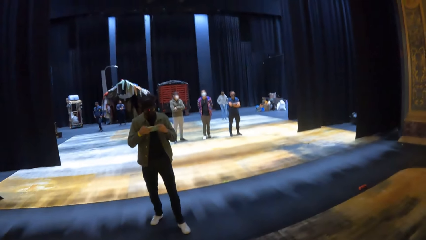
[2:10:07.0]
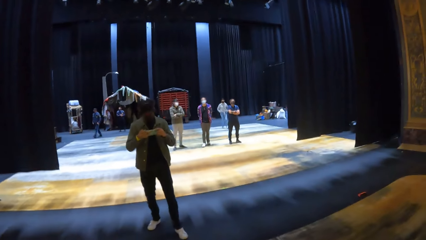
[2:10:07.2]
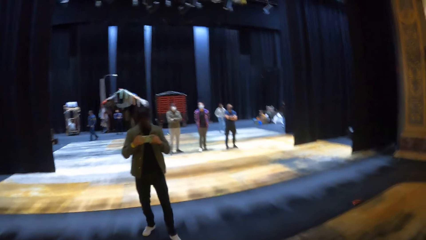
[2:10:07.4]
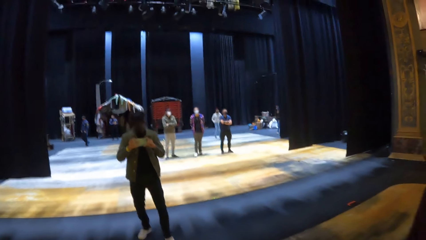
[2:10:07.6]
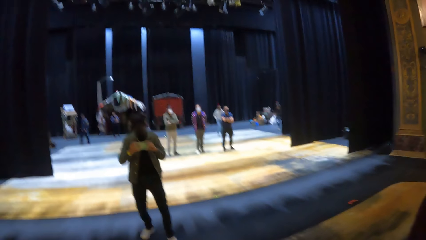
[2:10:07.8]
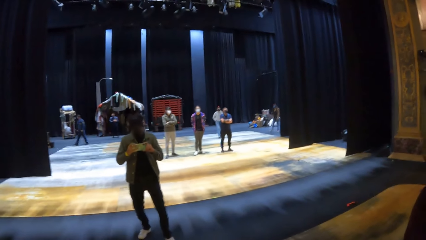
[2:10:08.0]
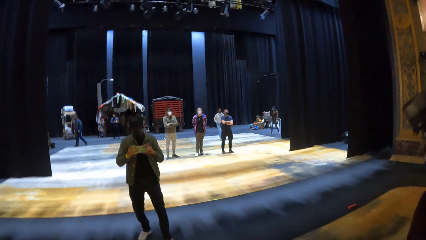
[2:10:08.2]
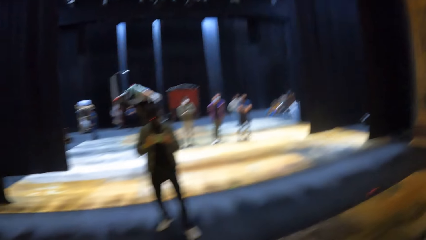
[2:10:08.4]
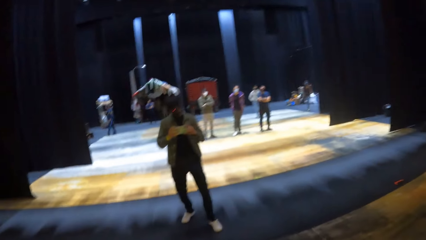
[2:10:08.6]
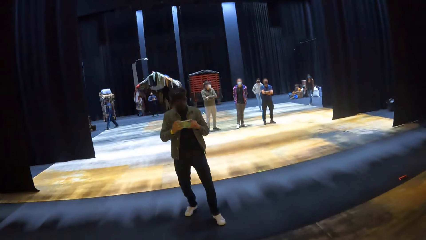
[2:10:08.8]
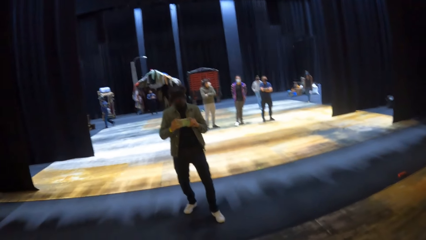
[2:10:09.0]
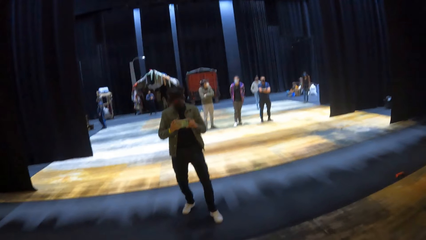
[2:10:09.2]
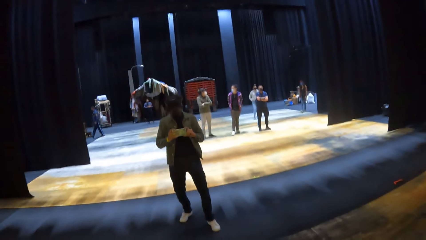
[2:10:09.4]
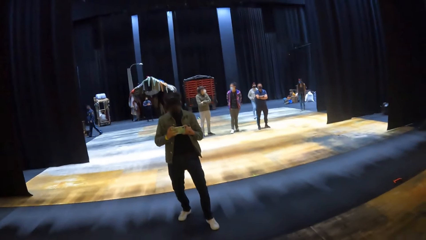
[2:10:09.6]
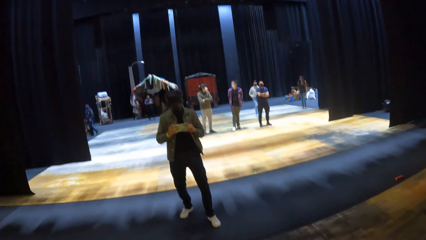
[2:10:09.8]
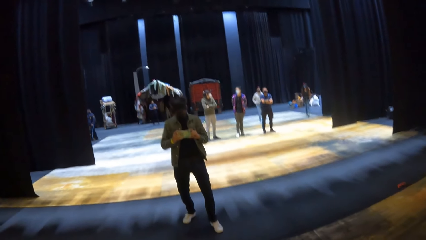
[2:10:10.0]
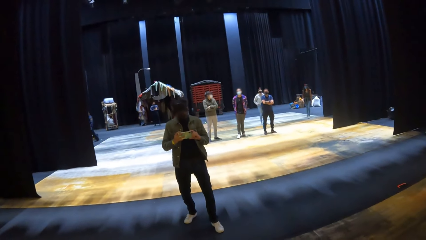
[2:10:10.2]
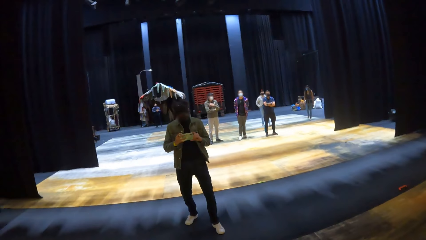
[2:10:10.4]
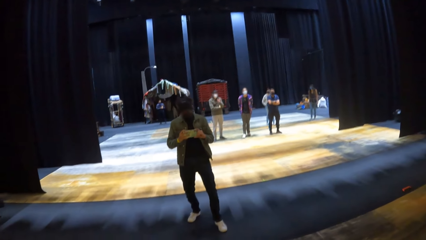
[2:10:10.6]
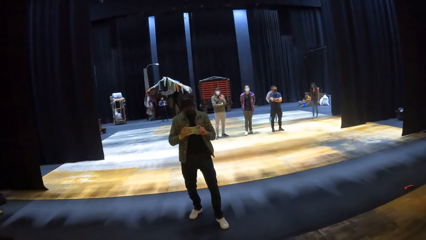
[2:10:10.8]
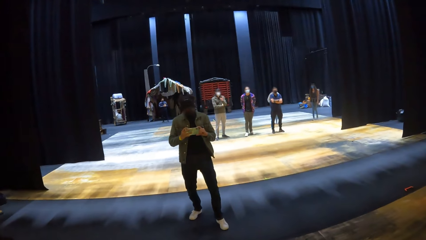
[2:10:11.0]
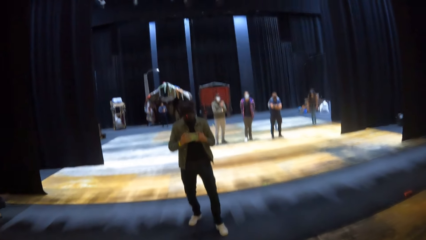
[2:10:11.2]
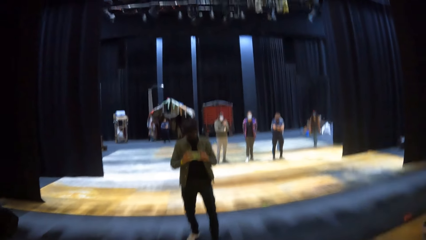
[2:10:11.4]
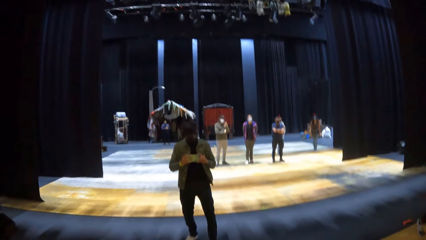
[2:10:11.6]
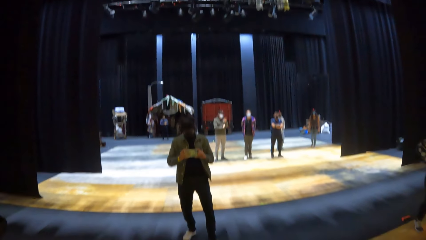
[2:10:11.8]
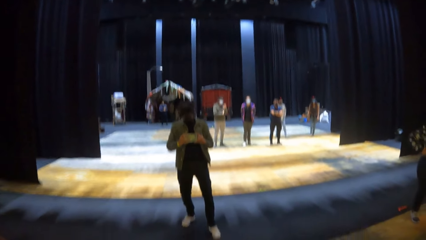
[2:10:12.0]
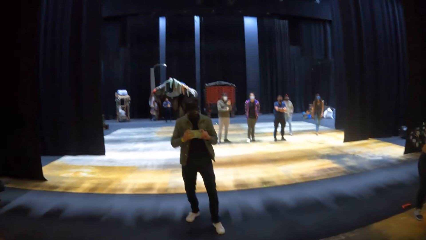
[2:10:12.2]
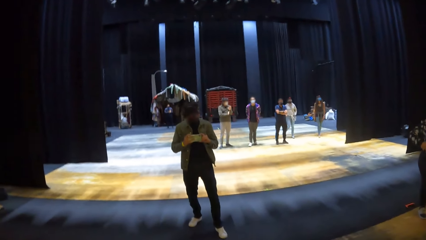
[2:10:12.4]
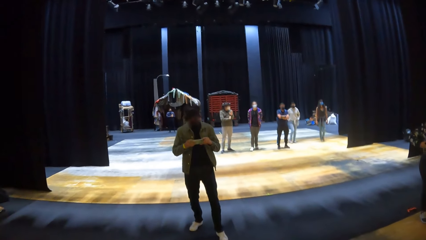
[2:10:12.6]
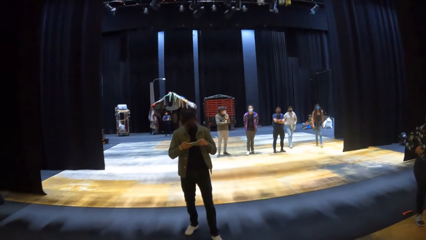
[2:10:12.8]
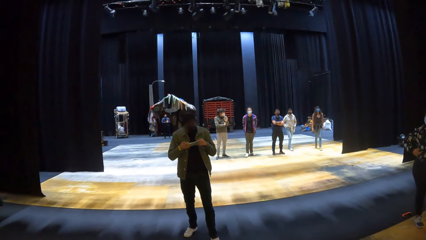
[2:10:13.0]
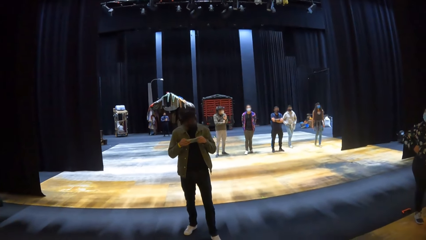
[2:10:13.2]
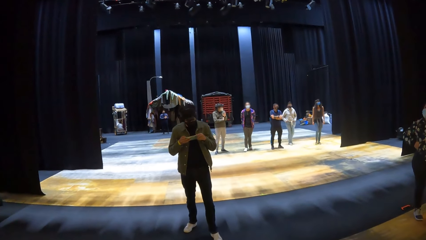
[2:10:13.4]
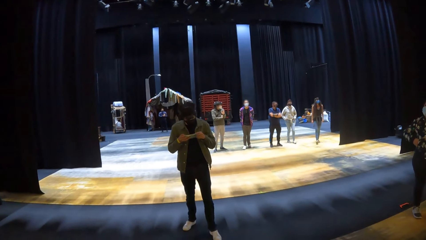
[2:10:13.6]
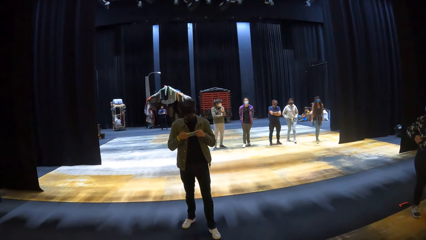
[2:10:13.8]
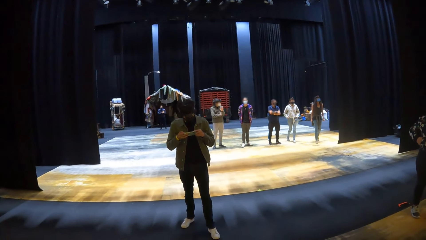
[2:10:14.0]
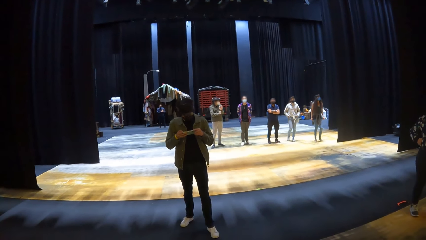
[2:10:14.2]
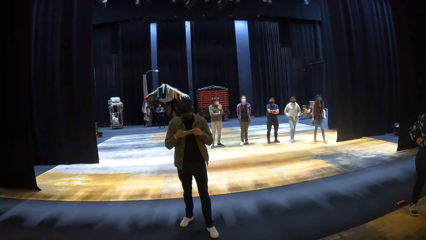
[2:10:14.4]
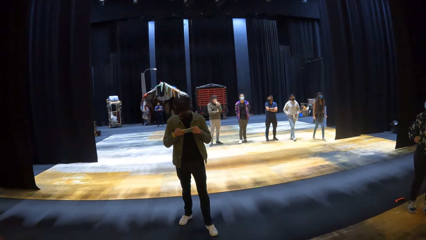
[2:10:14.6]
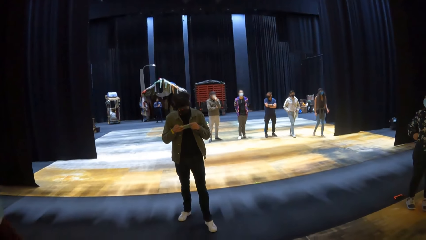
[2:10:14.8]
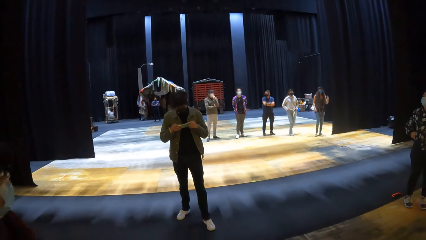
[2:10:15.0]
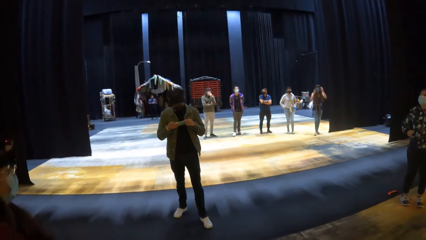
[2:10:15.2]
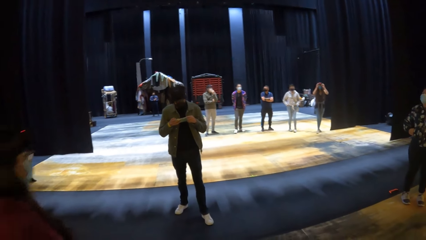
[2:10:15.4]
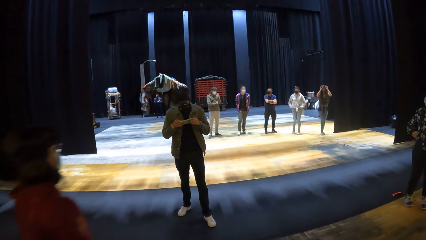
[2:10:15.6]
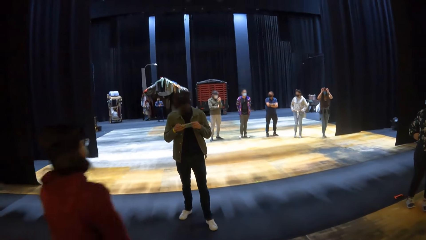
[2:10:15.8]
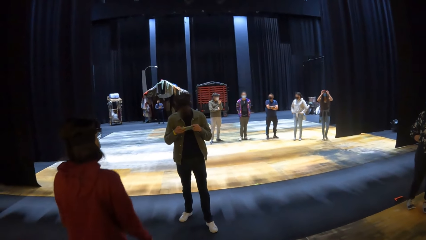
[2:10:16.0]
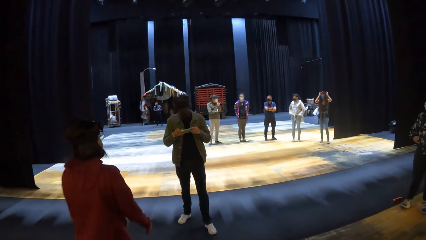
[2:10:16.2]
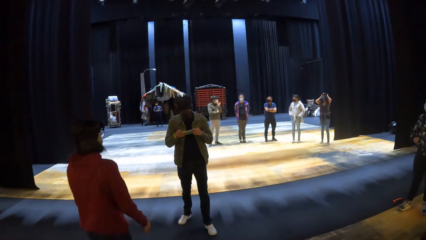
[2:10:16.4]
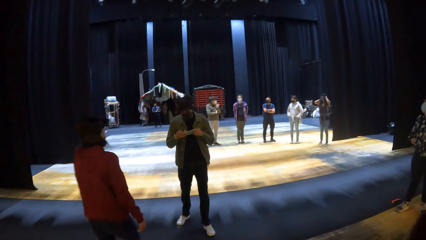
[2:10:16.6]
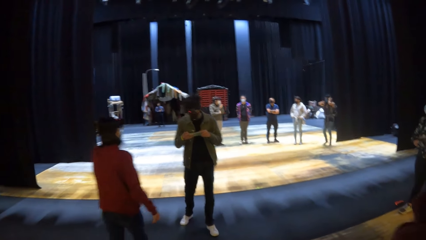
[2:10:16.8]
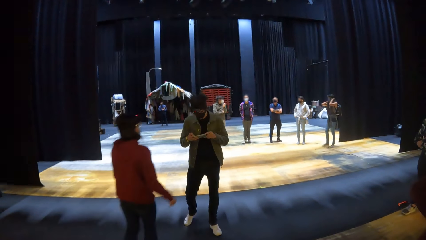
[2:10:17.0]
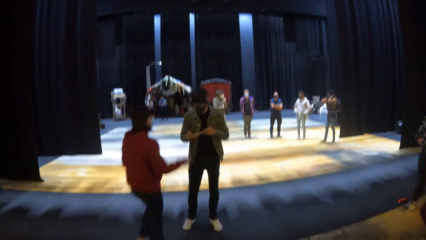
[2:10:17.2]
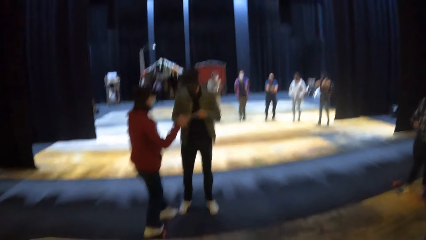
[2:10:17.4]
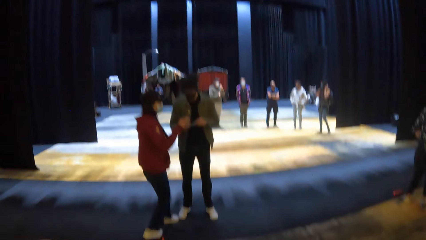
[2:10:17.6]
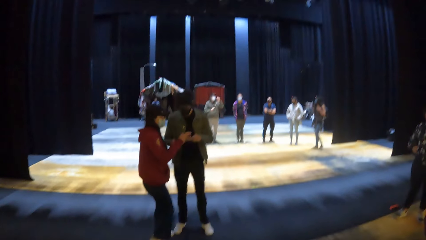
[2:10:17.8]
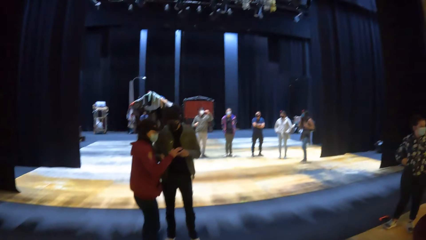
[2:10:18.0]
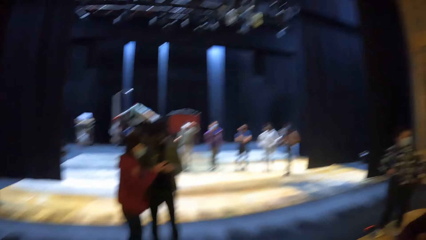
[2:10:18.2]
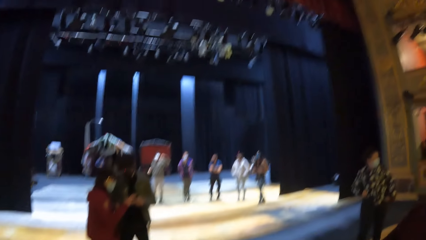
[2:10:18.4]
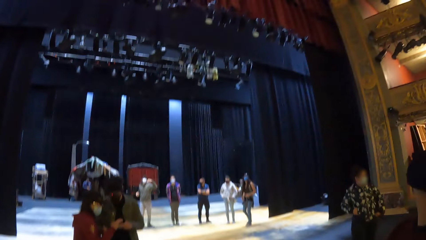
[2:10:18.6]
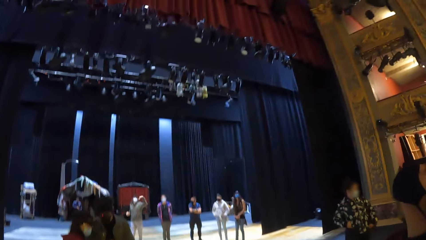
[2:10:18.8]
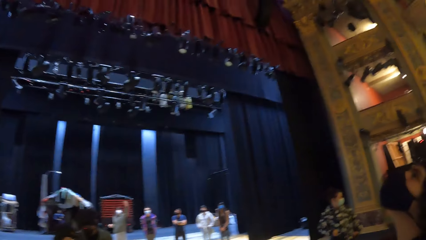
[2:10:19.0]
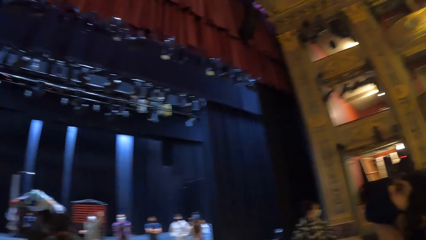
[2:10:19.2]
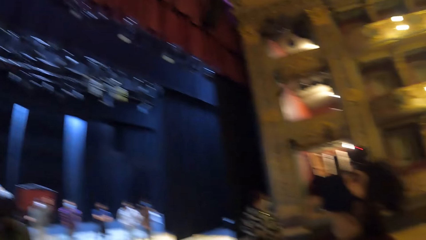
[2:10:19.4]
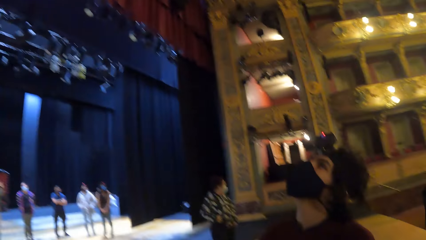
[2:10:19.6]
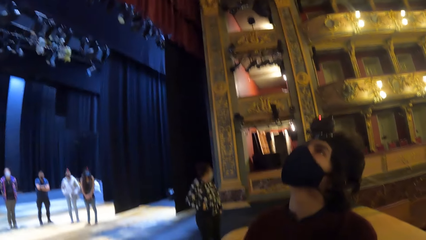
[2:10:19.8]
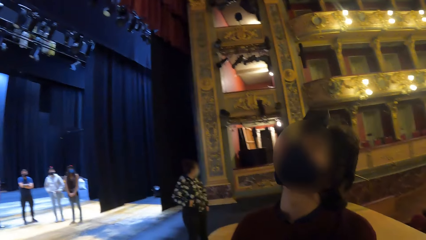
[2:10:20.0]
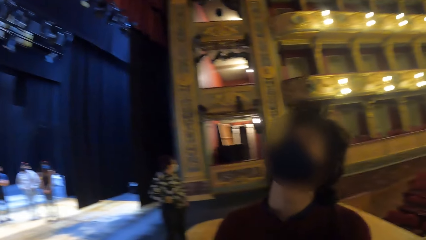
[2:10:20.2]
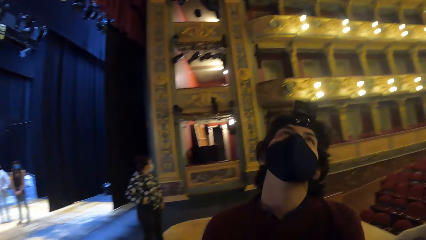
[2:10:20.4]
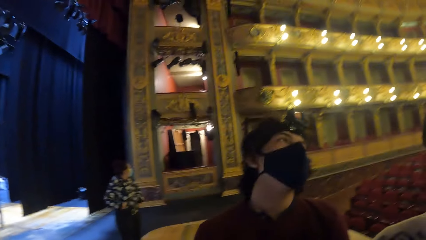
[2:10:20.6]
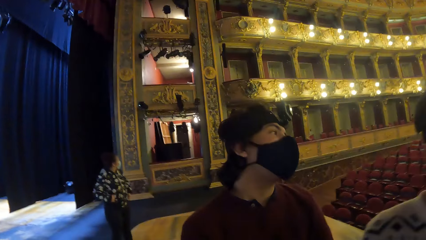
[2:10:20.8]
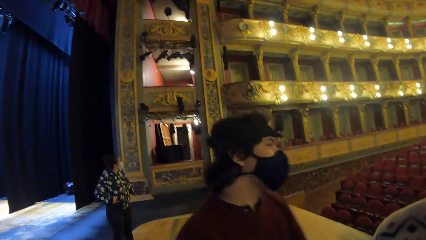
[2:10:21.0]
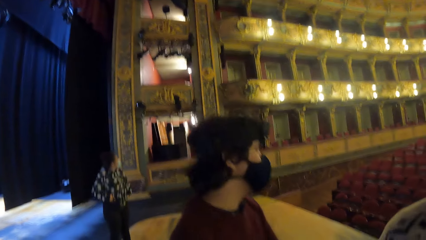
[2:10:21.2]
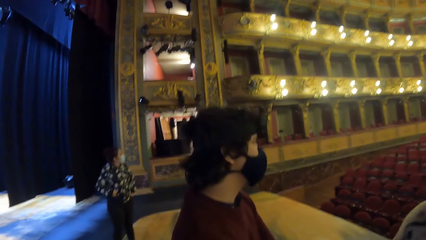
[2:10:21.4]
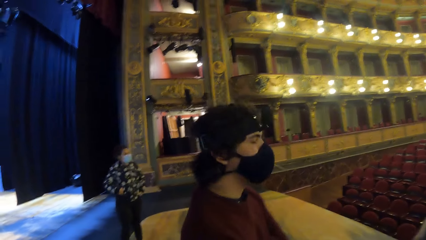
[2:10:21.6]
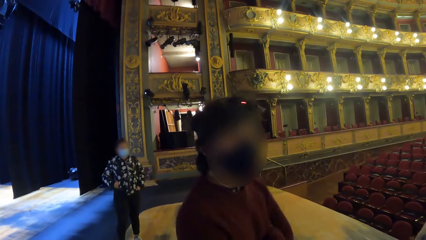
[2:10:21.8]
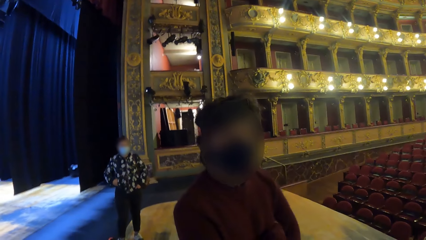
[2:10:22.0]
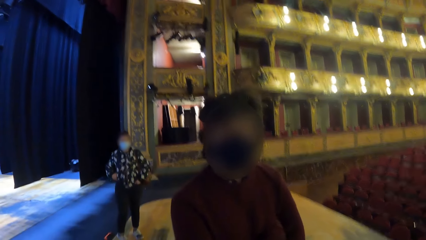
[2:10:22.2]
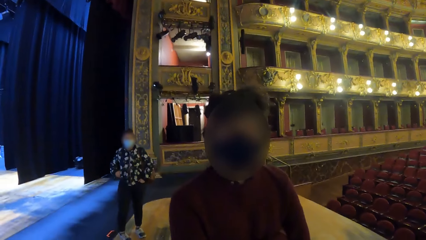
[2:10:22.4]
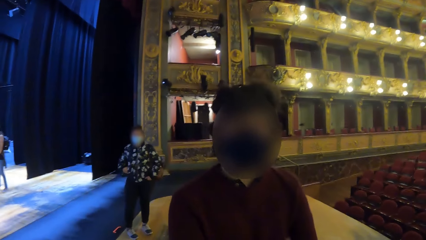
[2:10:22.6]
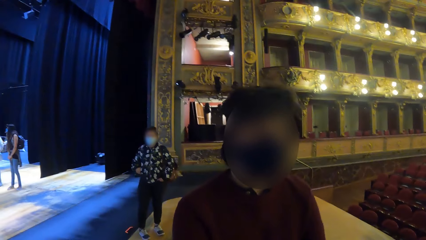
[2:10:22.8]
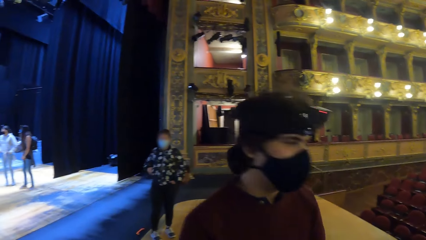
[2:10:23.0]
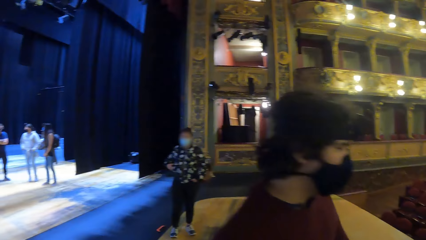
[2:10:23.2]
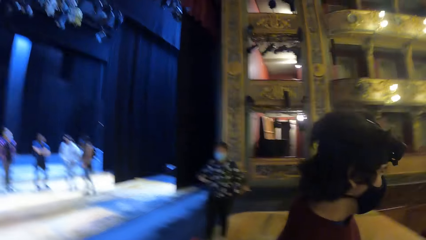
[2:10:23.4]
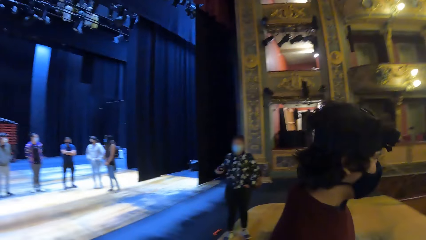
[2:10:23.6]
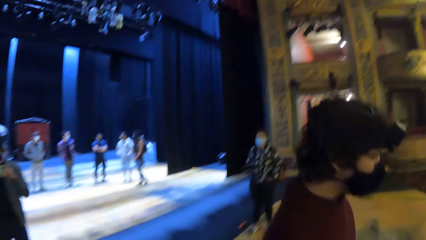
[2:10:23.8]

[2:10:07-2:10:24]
The woman interacts with the man. The woman walks over to a person.
